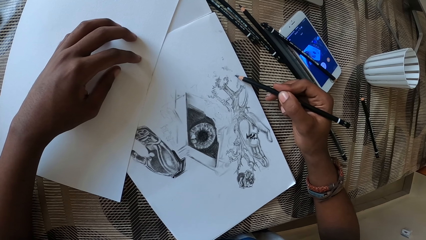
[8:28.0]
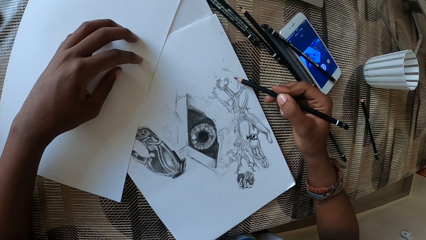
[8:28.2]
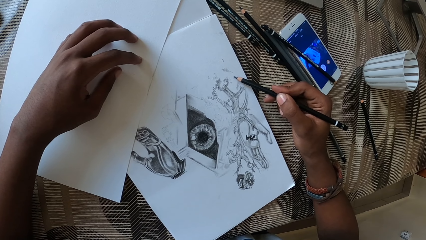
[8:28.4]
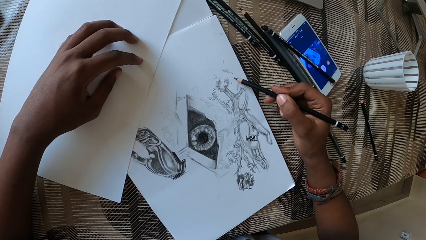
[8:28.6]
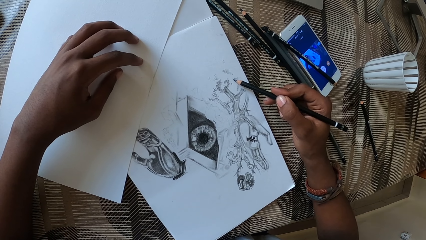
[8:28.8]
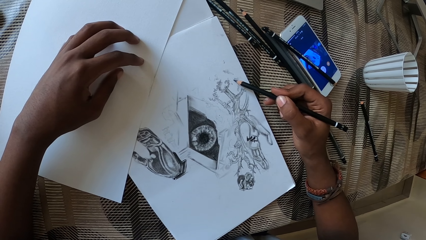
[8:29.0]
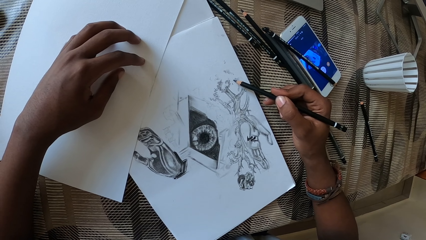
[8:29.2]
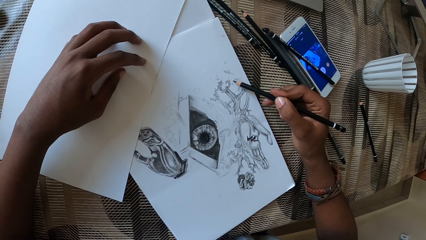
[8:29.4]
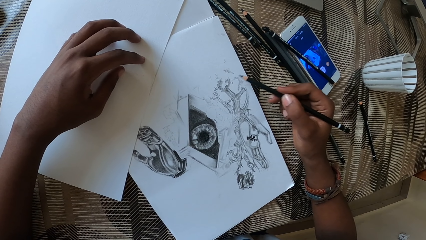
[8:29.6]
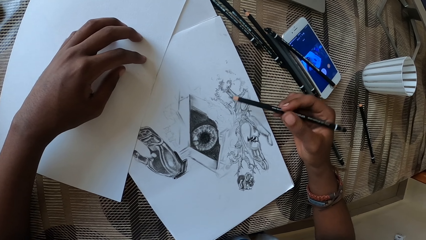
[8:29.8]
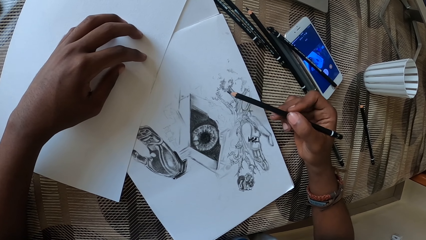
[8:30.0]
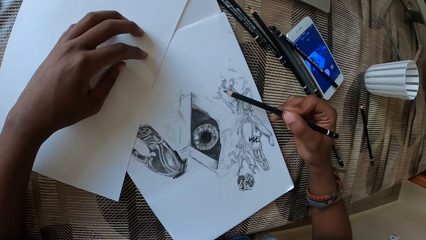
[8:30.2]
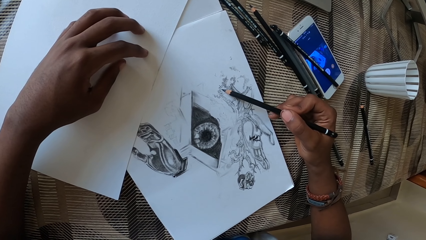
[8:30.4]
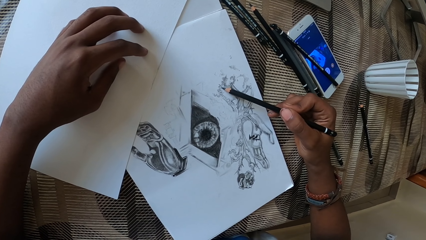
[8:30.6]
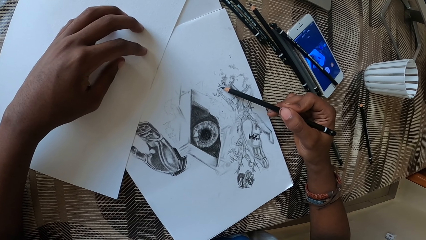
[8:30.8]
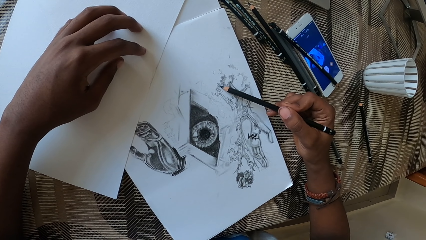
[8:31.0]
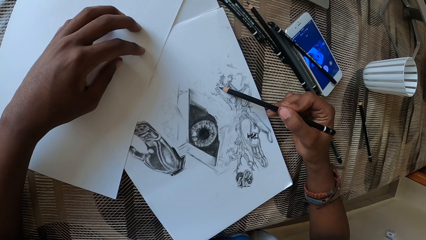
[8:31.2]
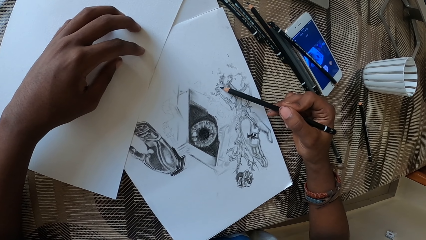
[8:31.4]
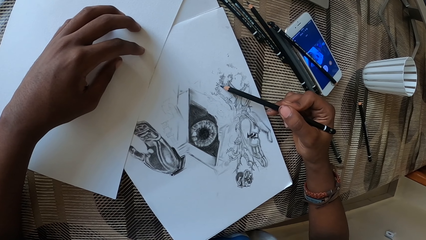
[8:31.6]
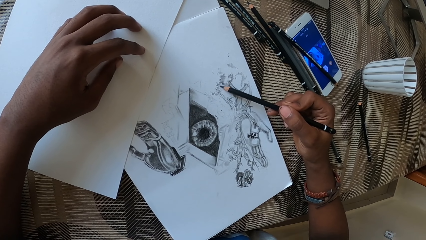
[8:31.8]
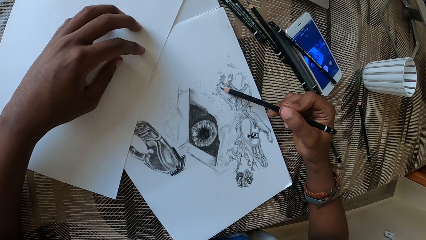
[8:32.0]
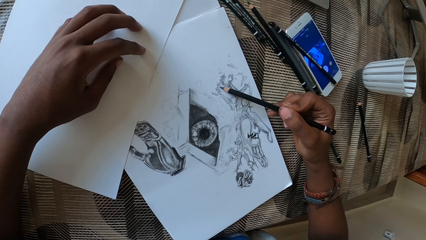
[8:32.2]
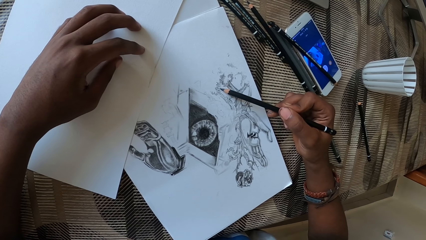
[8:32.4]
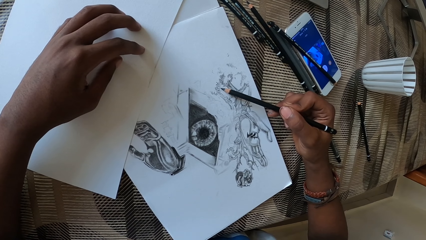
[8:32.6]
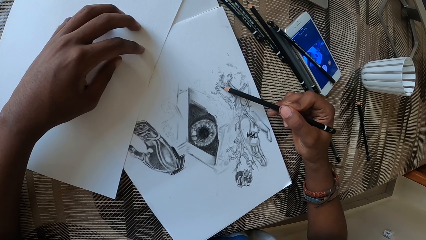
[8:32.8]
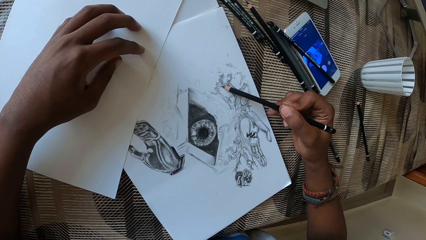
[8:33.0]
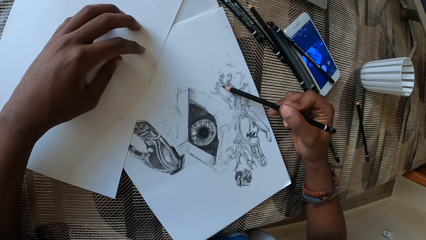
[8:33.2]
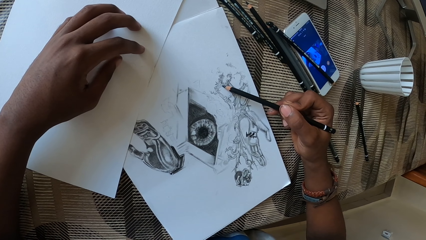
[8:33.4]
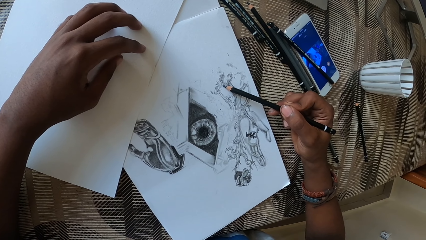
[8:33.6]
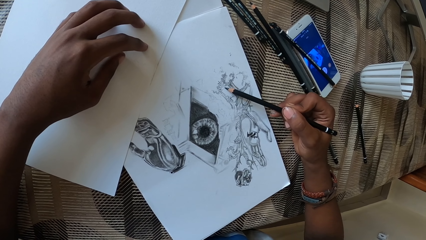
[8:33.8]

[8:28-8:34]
The camera wearer turns the drawing book. They draw on the paper.

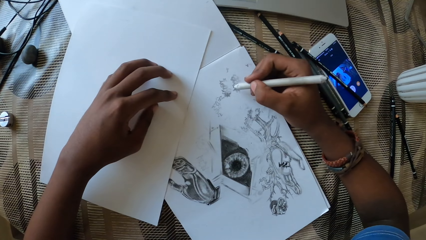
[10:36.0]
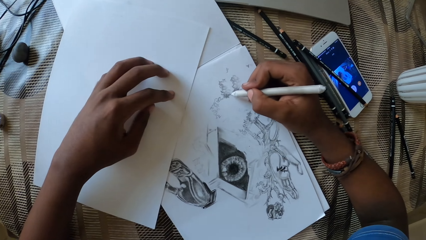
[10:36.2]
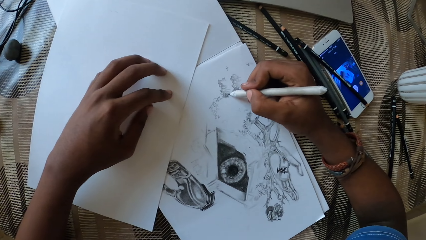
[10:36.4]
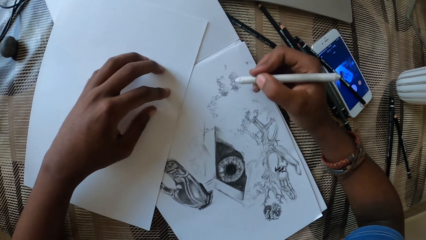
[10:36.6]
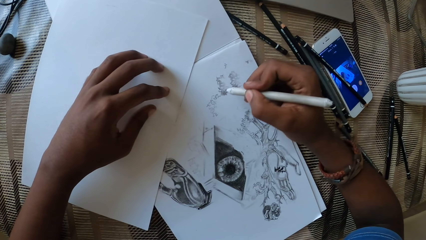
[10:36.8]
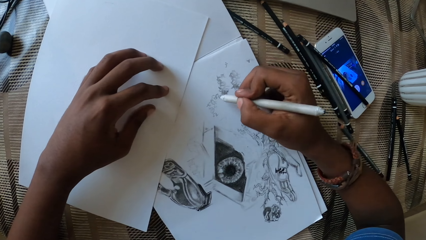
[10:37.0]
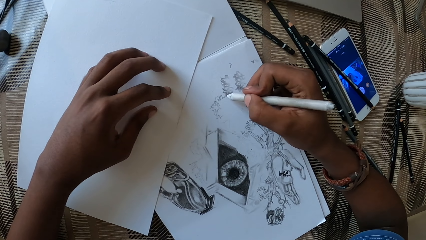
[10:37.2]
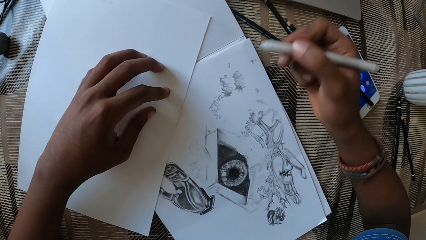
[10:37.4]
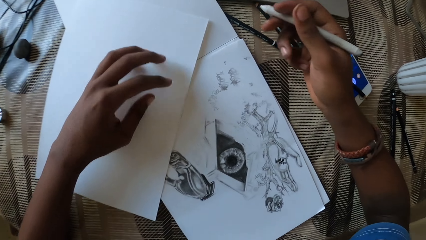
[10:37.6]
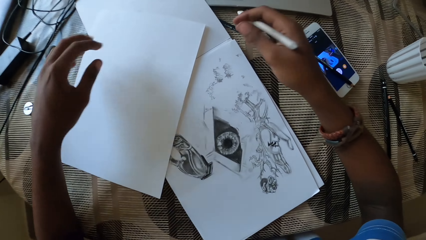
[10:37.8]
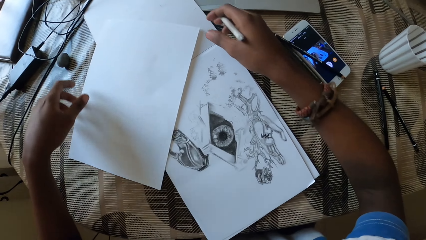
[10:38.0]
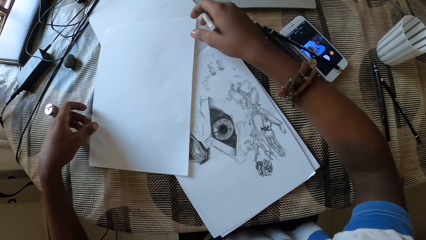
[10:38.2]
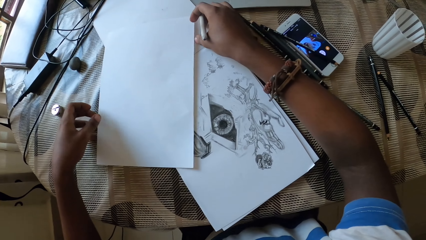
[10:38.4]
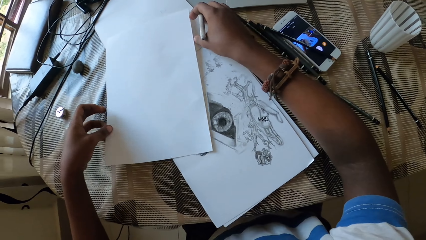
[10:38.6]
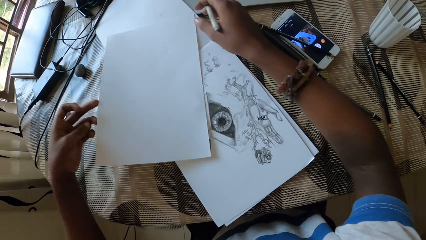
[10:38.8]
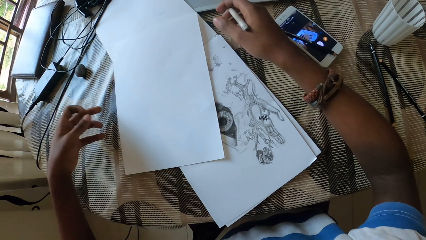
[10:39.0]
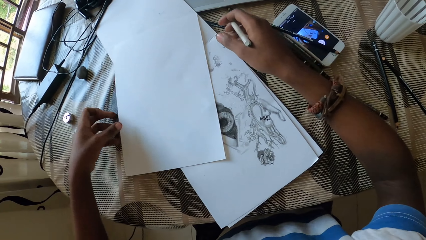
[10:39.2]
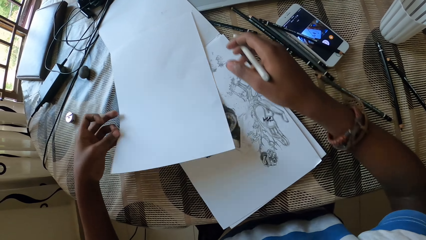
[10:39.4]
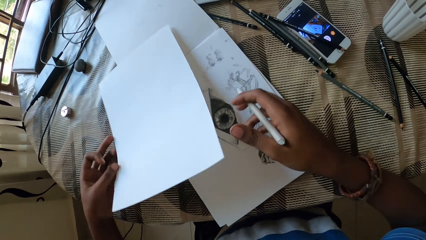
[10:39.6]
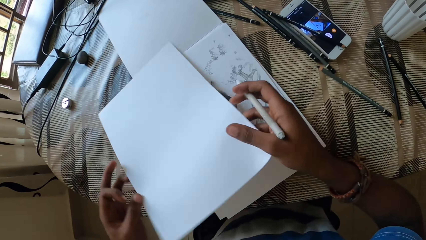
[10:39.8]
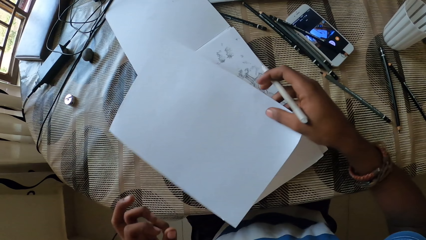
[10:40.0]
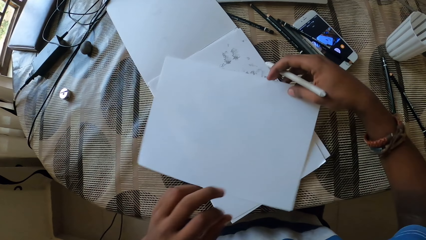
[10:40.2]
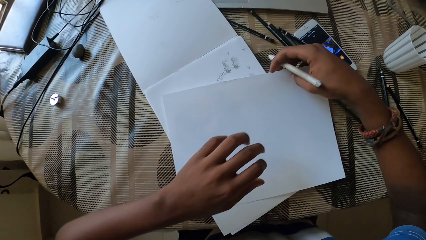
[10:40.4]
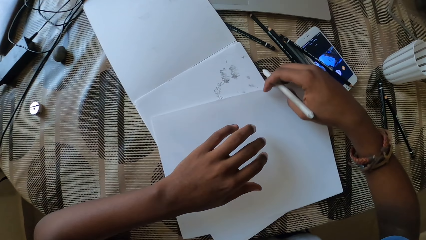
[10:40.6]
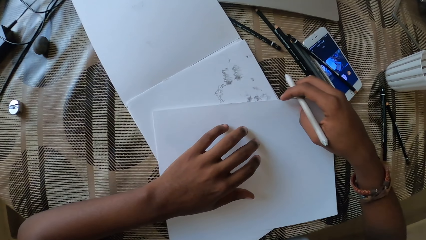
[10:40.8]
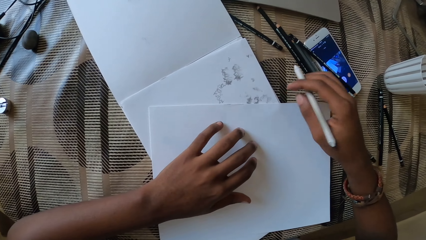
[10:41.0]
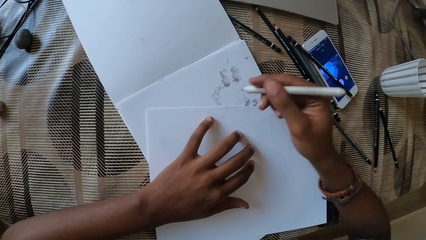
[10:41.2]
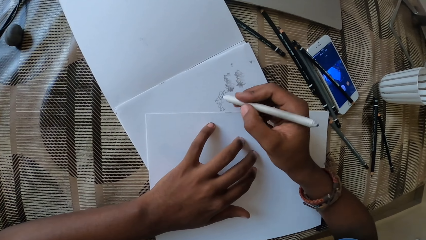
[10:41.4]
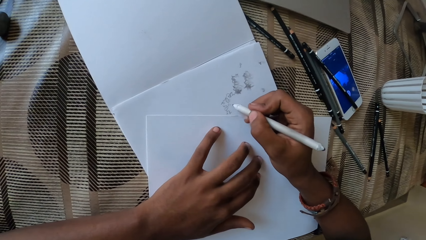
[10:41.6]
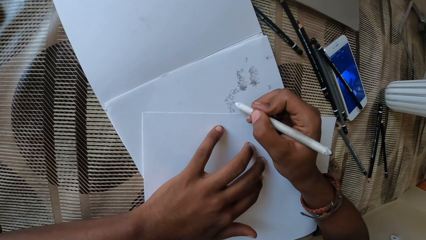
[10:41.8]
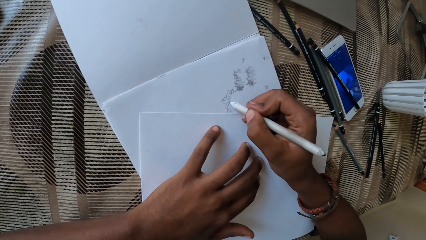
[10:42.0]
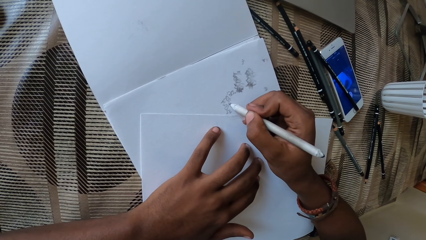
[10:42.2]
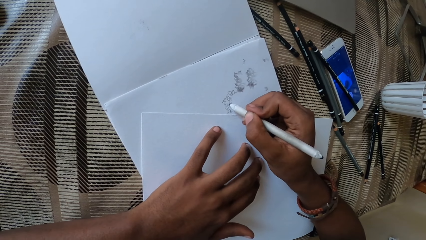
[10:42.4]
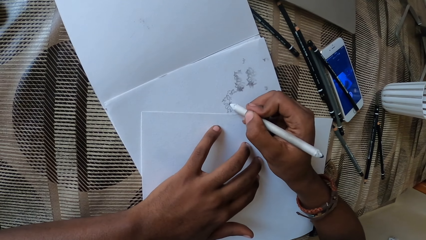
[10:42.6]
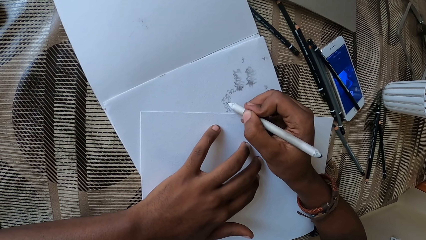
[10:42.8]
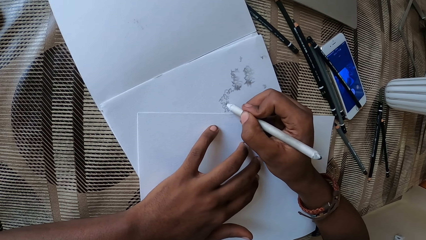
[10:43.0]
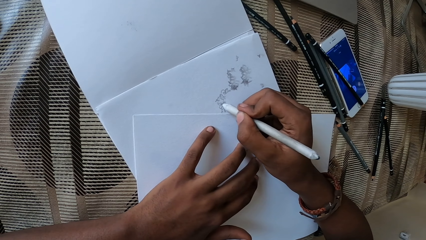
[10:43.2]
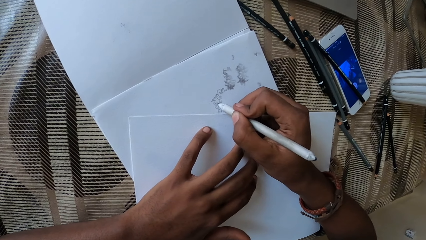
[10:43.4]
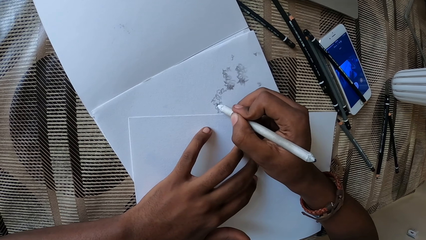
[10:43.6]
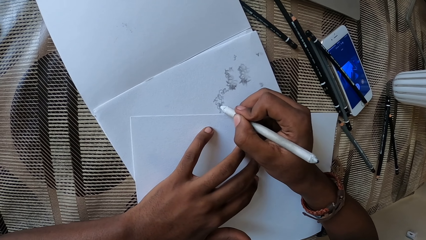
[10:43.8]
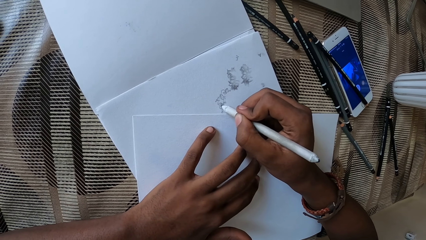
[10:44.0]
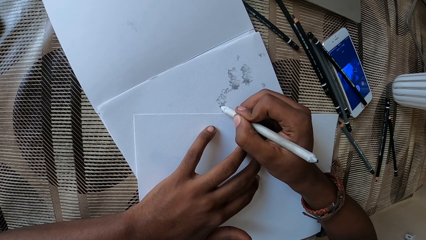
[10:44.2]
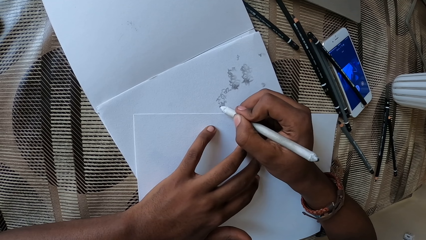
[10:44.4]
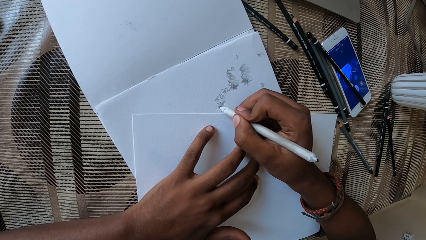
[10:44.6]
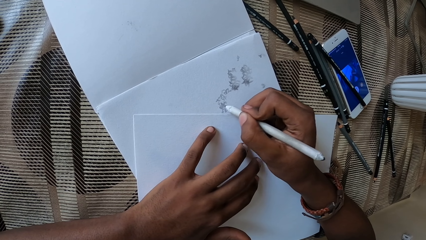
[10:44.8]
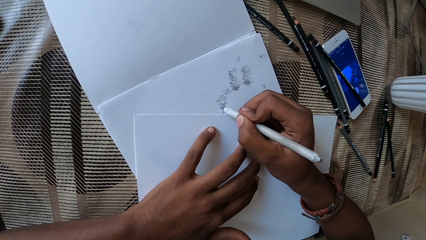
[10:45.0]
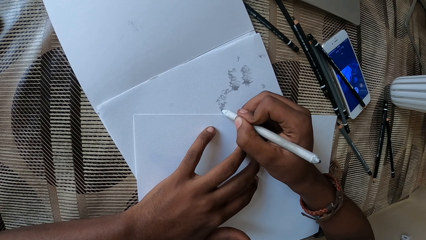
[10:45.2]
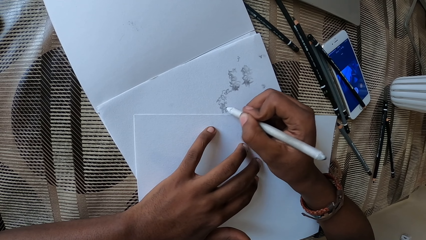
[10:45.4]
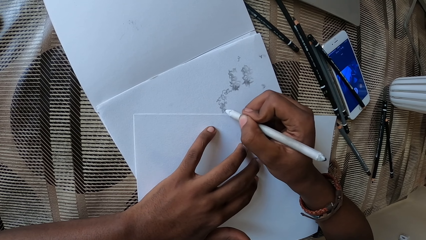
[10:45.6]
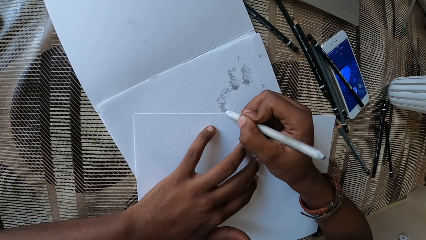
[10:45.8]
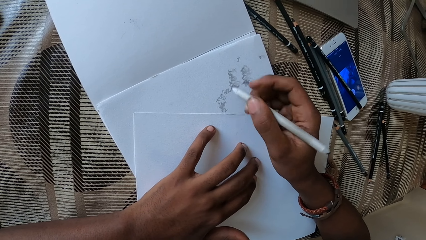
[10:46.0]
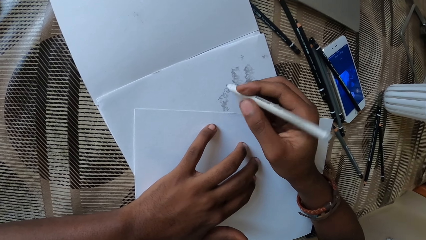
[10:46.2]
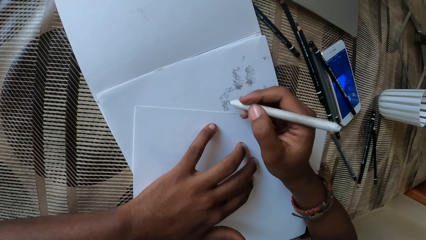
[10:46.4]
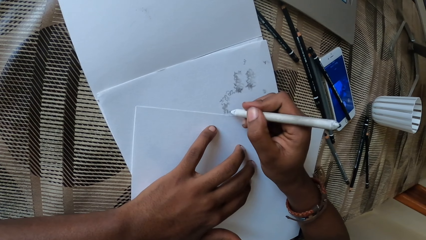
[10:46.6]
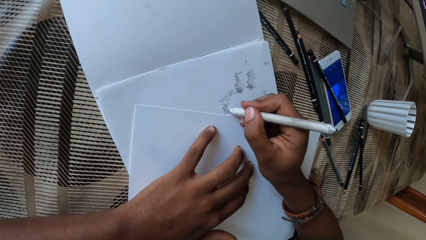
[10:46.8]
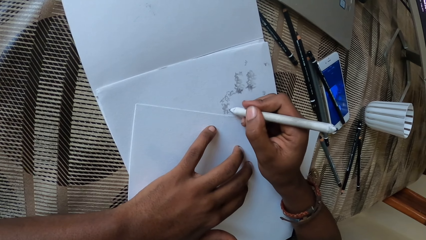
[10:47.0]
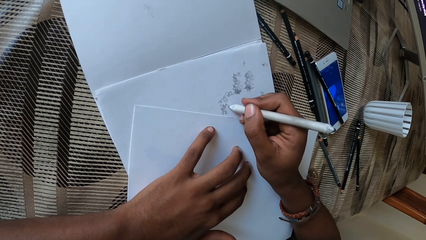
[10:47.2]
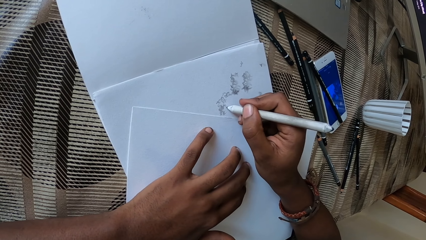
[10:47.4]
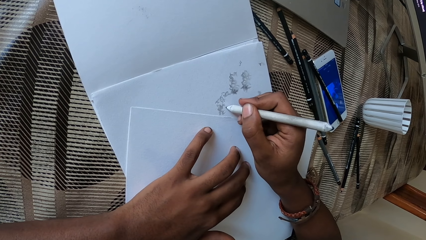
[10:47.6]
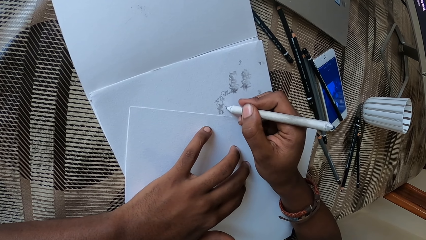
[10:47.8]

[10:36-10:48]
The camera wearer moves the paper on the table. They pick up the paper, drop the paper, and hold the paper with the left hand. They draw on the paper with the pen.
